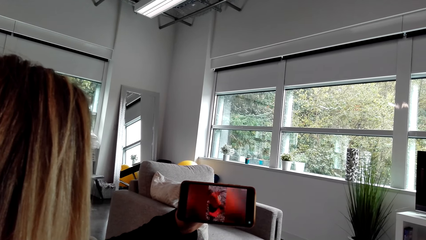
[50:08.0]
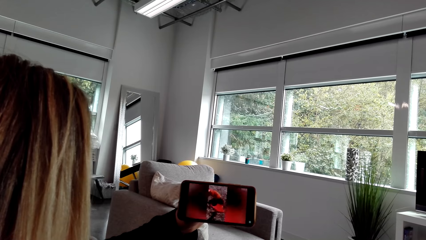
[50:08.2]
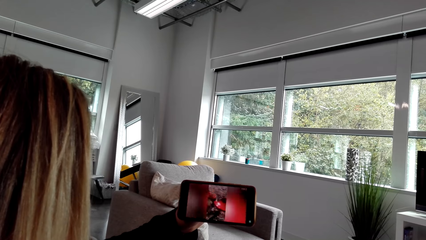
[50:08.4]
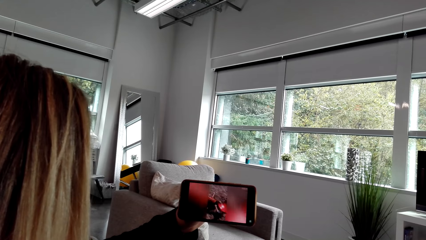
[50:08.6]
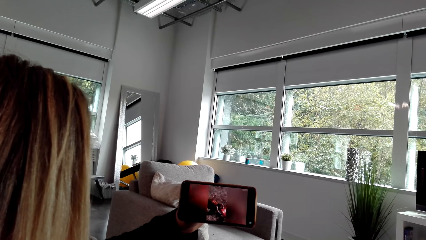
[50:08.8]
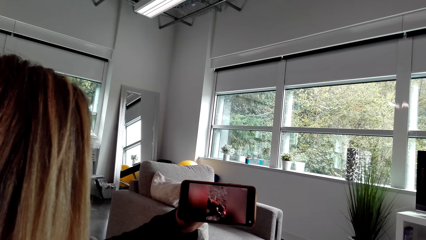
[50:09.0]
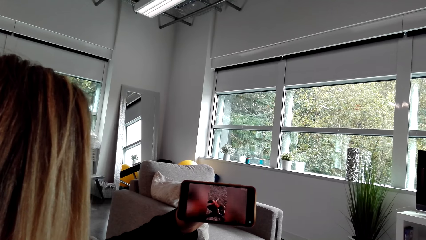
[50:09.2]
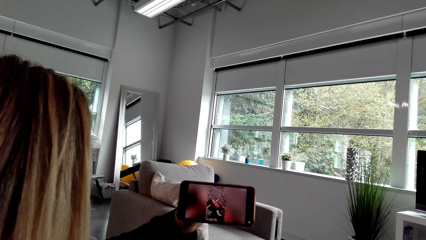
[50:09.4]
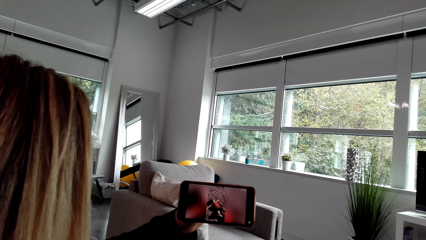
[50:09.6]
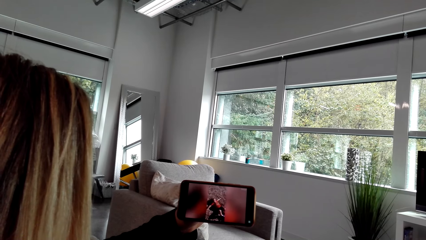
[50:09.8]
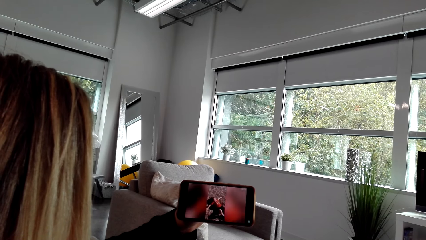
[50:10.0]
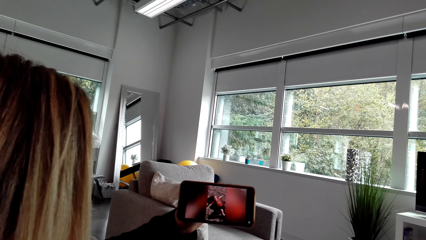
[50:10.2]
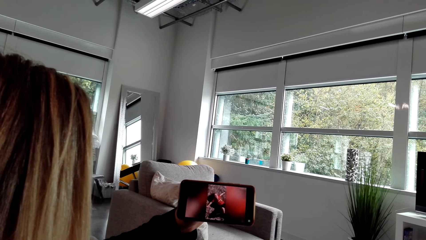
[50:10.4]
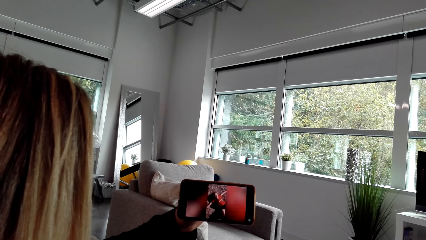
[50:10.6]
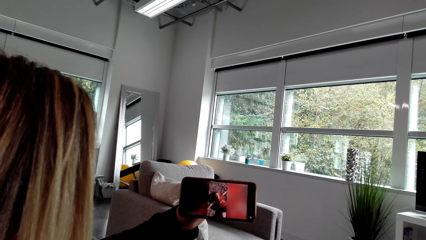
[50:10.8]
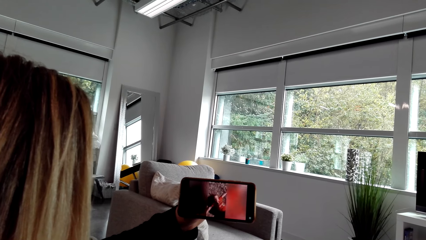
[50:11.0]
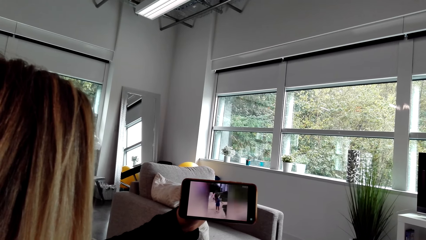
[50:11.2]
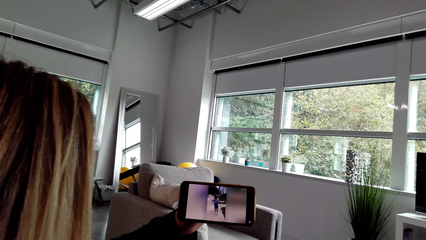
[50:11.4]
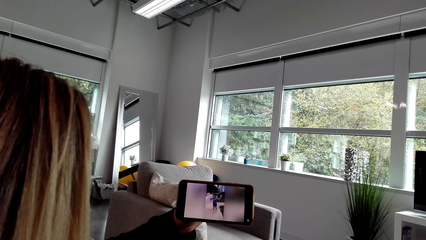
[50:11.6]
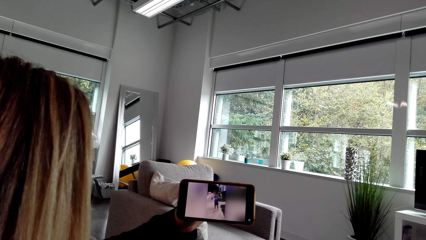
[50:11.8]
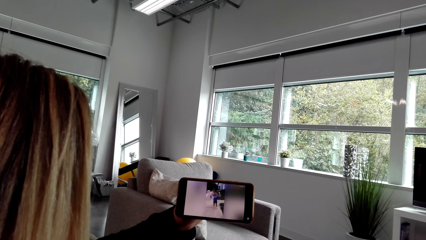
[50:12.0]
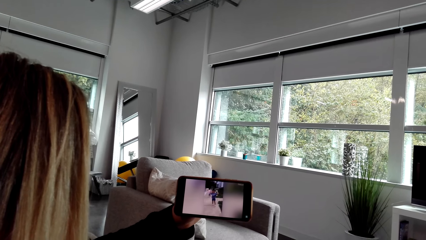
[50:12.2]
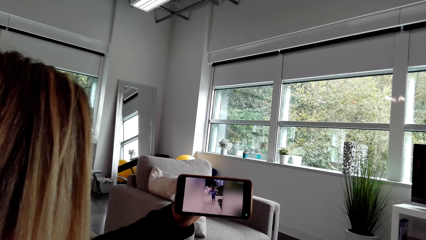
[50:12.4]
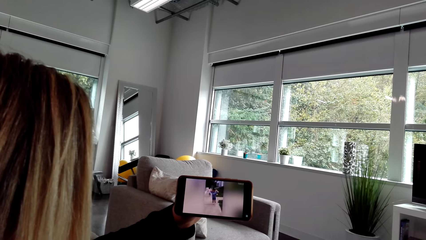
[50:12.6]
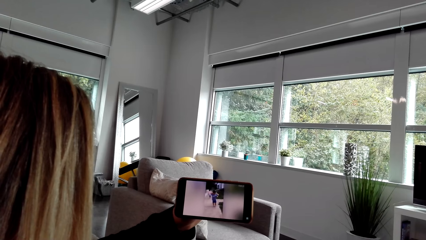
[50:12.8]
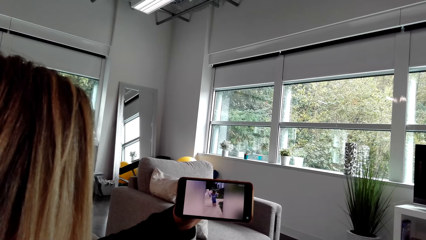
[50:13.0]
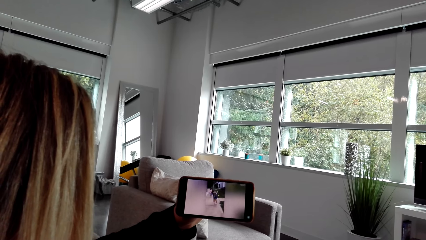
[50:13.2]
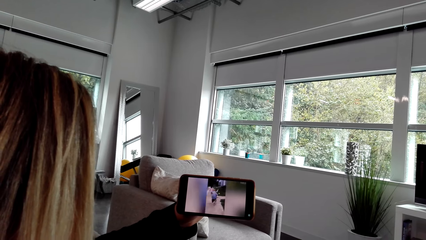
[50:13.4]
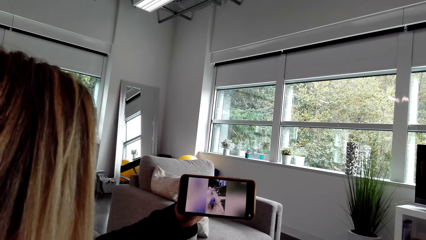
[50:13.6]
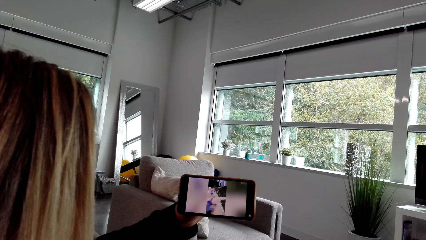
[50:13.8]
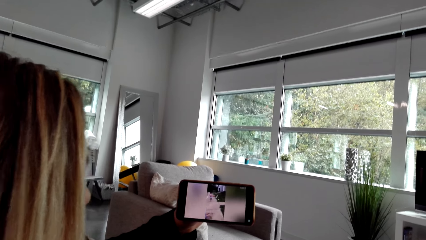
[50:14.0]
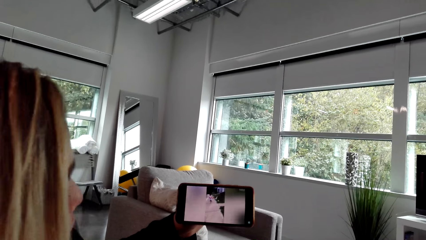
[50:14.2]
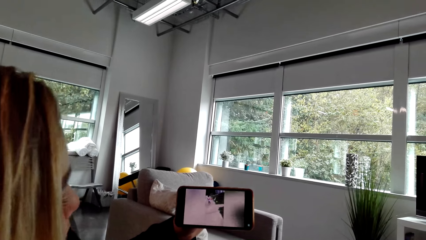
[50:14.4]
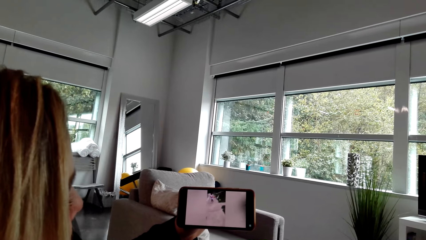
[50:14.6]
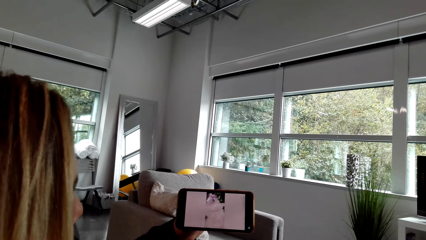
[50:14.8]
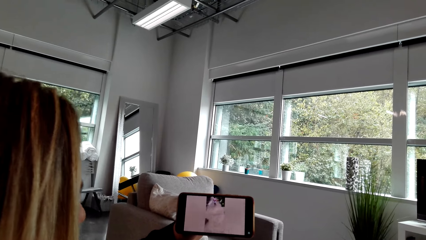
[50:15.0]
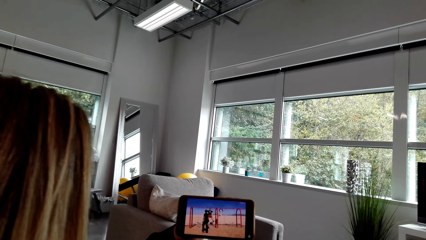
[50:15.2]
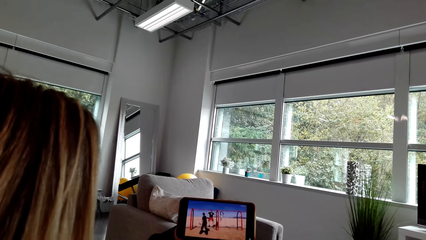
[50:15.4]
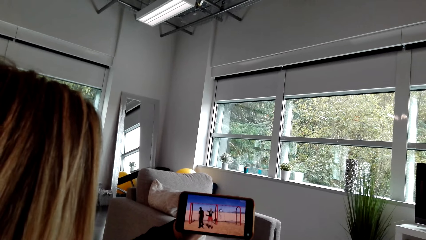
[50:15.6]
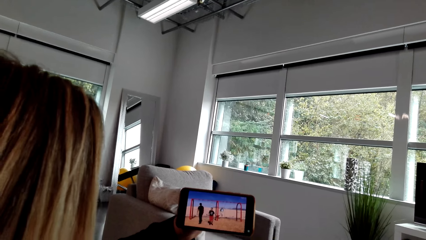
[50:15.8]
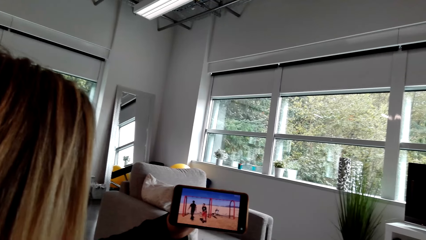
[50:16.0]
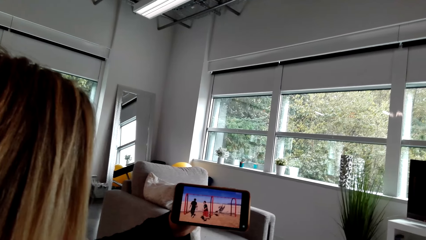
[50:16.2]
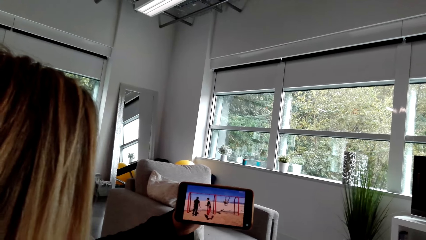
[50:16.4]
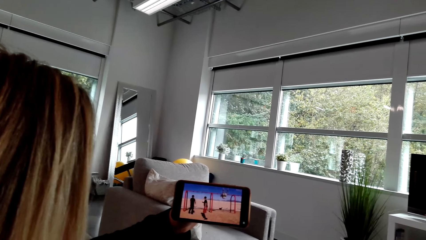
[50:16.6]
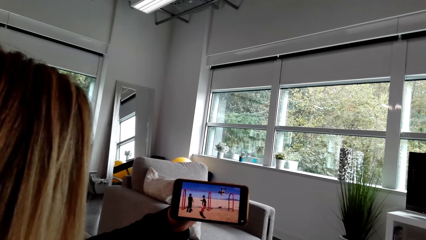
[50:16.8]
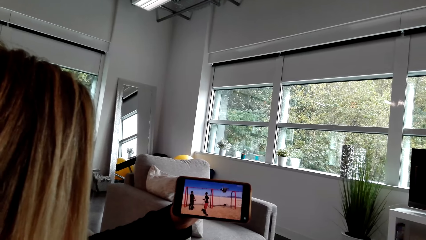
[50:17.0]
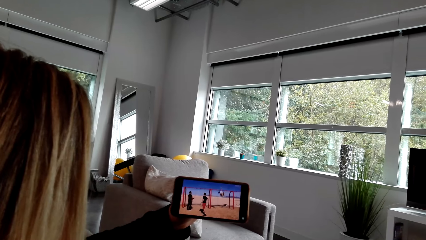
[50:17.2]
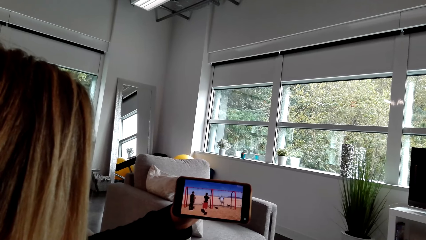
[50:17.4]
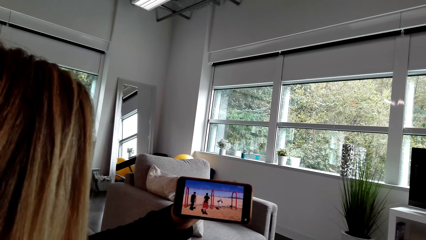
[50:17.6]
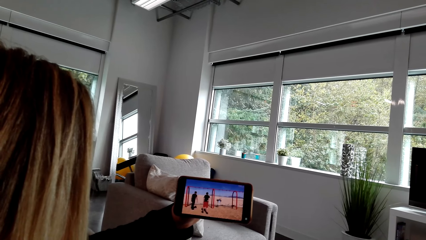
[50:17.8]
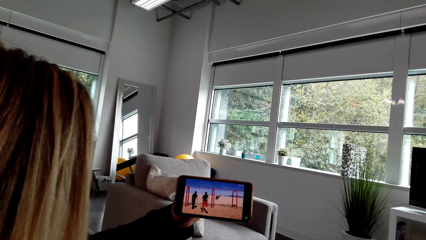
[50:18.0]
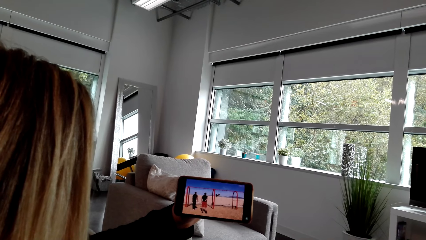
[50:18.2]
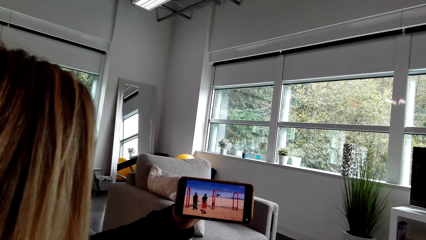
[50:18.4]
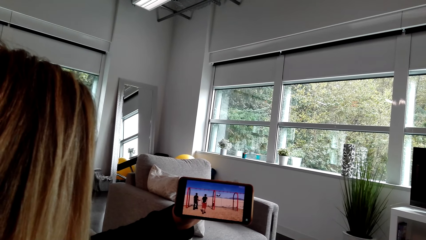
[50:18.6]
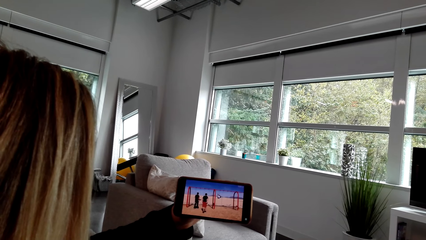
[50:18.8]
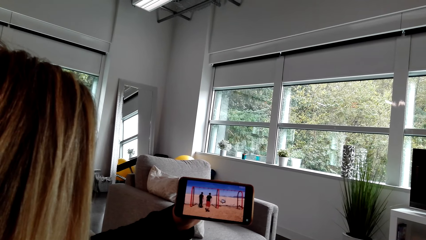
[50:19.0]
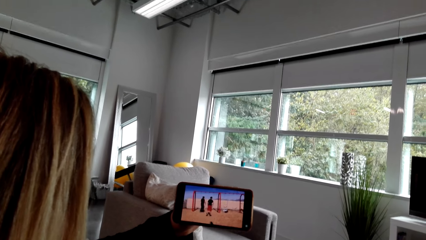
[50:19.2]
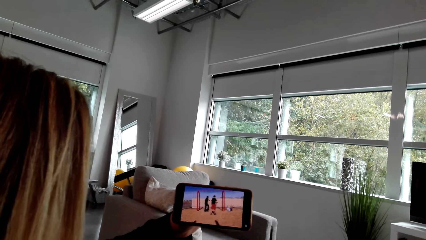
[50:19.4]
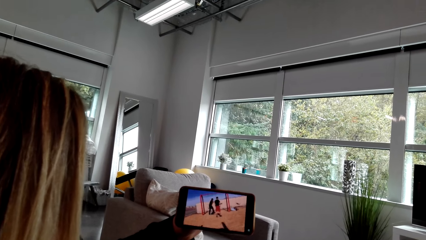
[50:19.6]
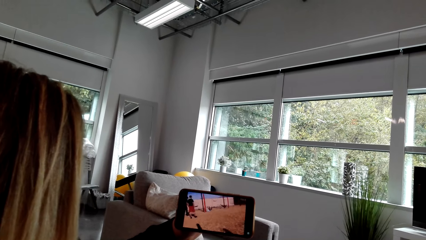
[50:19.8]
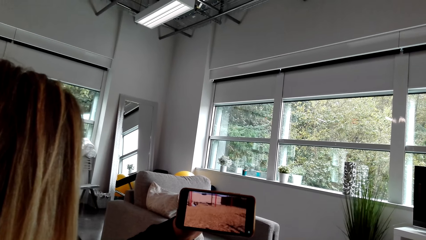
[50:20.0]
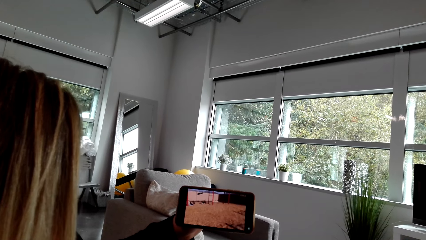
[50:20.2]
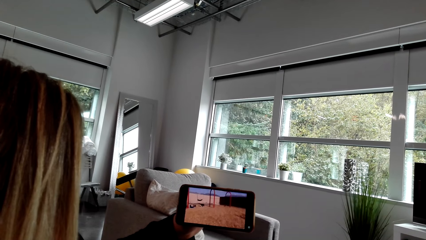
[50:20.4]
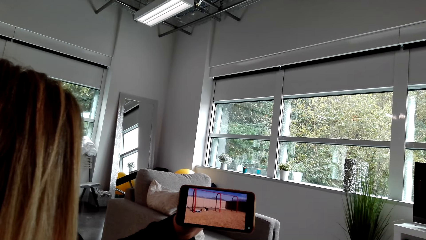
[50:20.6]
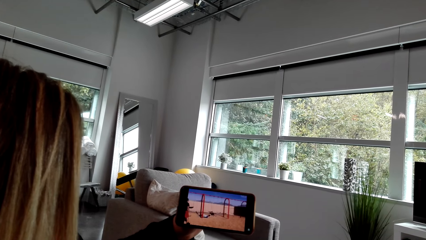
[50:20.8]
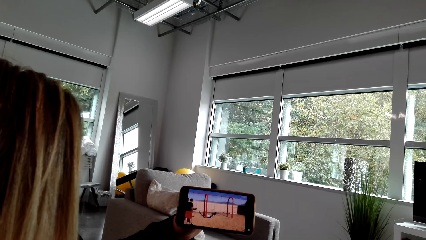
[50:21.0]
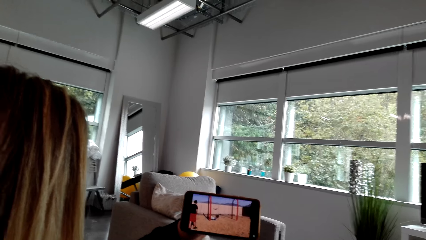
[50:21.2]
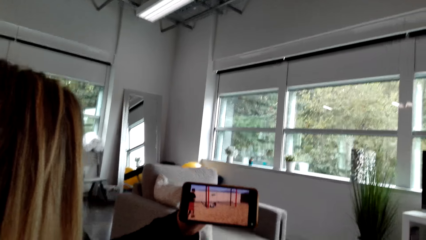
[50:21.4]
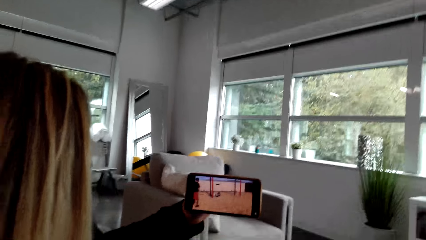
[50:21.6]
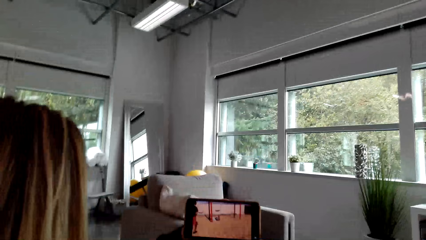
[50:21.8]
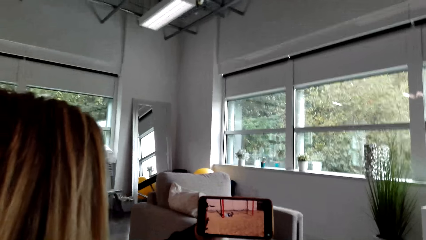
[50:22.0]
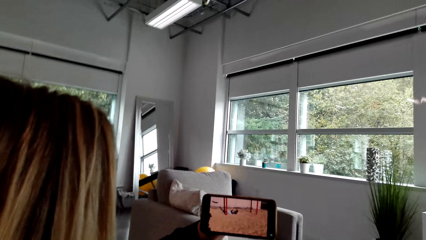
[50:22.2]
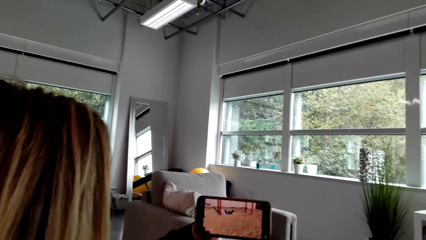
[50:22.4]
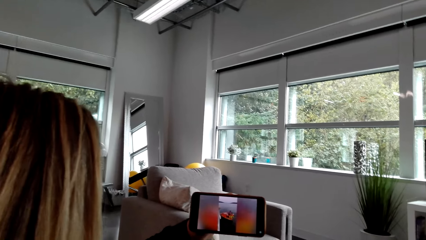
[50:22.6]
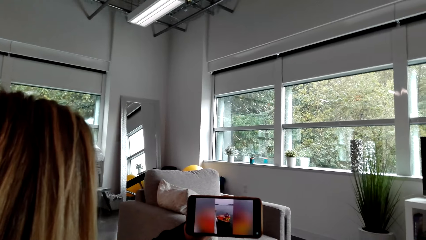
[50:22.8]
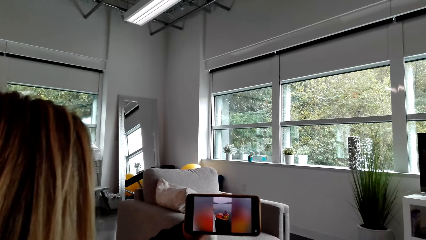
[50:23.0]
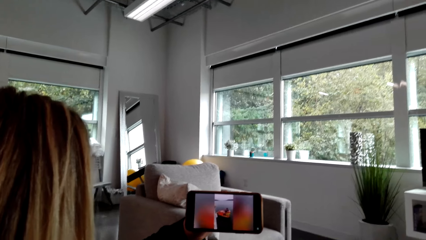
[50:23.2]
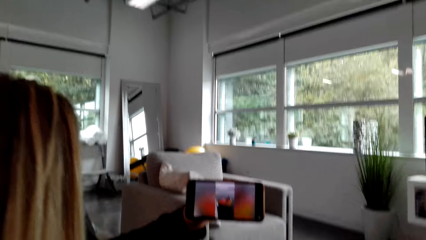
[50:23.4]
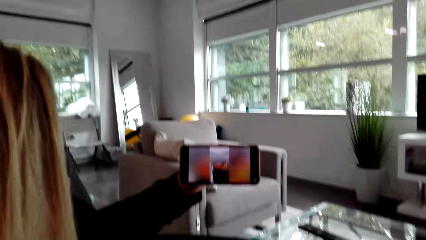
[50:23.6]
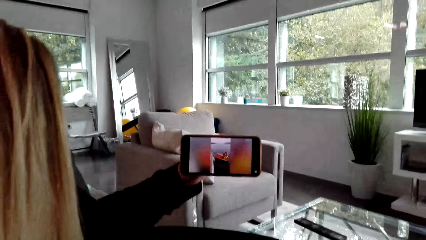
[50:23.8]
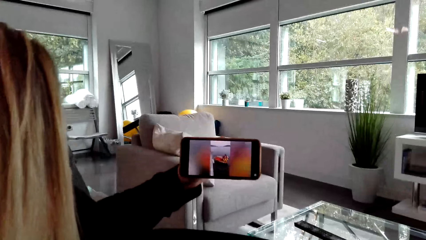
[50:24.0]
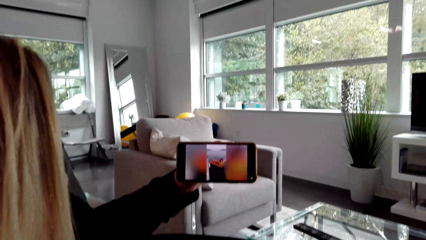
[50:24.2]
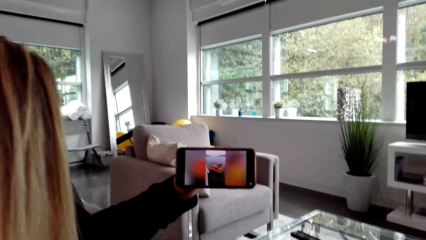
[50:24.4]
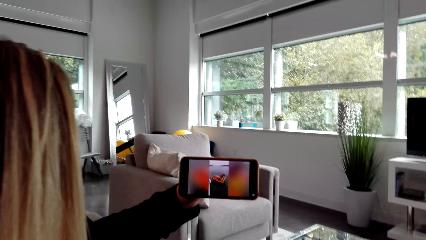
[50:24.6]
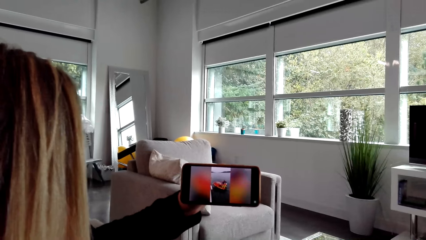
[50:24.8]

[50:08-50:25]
A person moves the head backward. The person laughs at the video.
